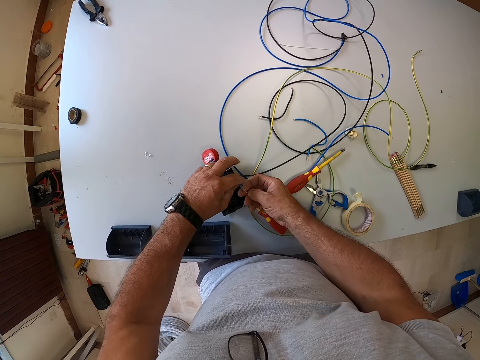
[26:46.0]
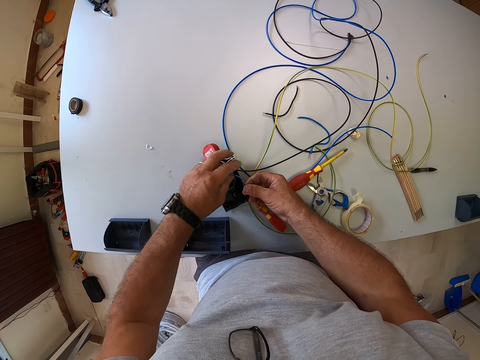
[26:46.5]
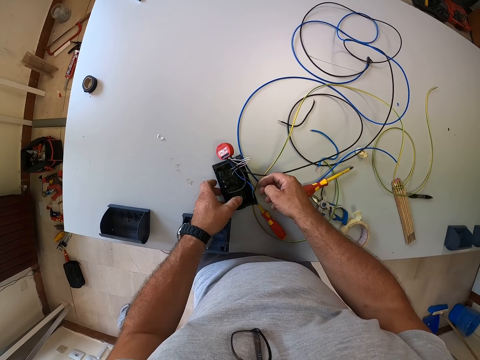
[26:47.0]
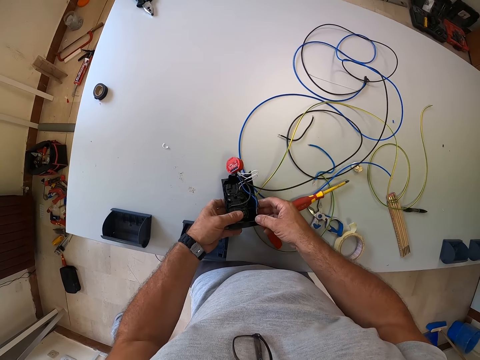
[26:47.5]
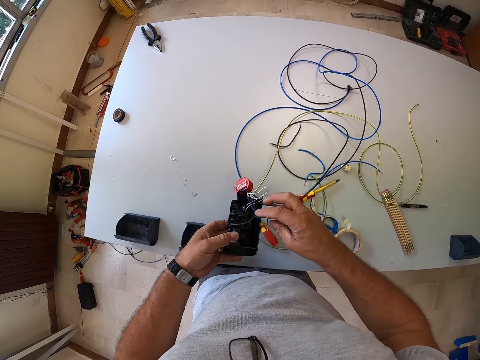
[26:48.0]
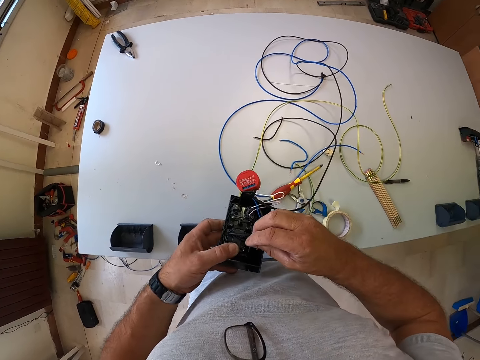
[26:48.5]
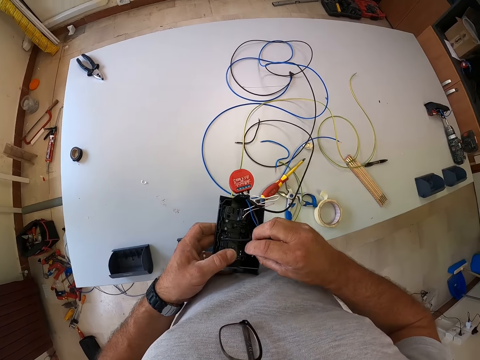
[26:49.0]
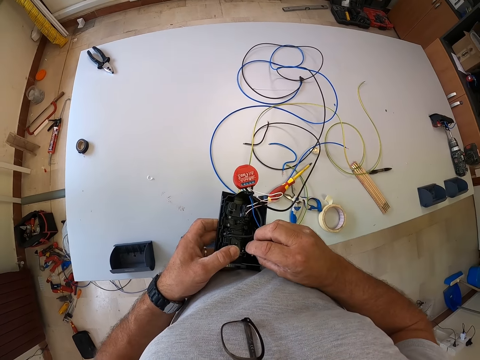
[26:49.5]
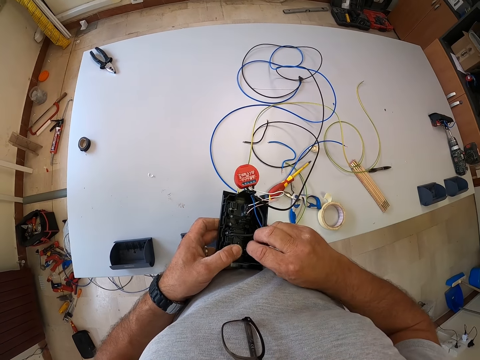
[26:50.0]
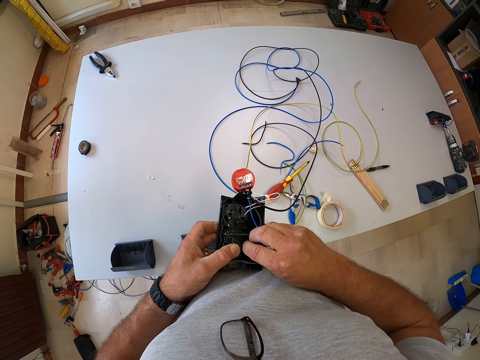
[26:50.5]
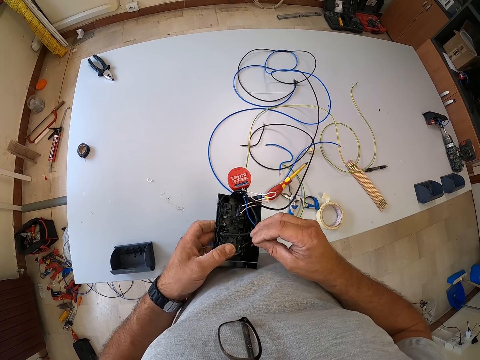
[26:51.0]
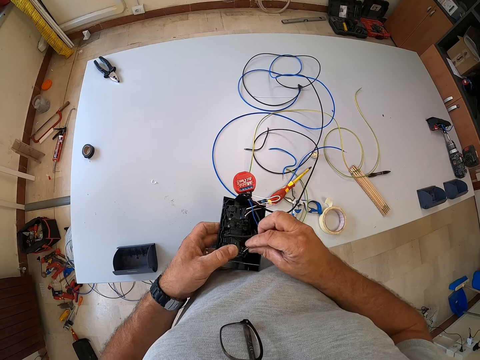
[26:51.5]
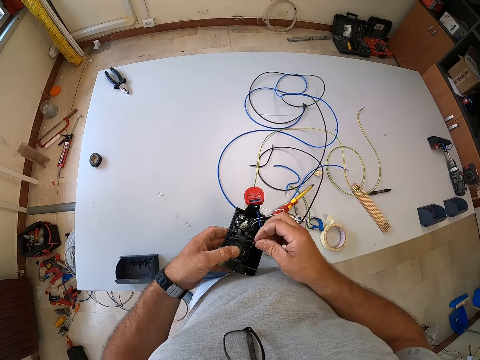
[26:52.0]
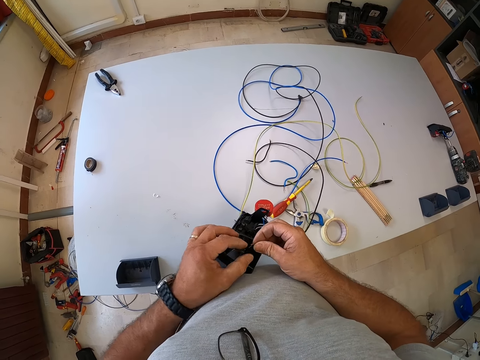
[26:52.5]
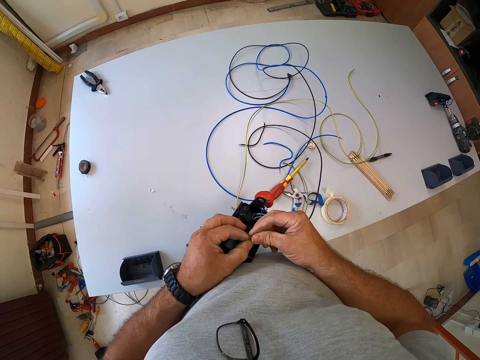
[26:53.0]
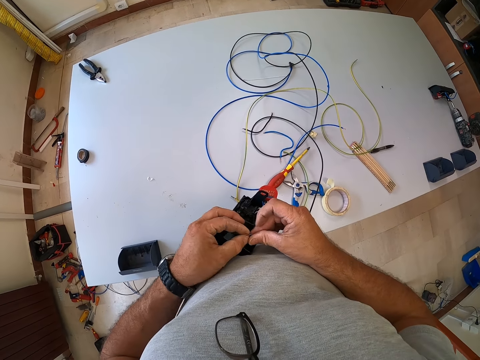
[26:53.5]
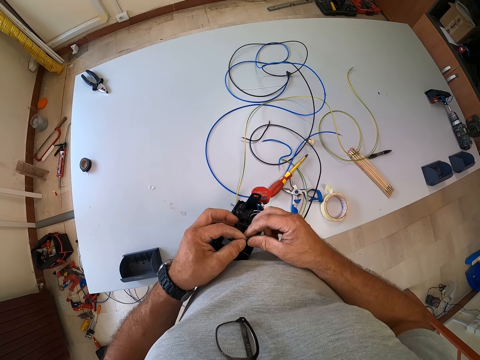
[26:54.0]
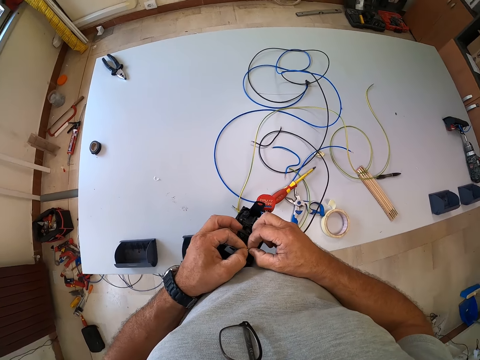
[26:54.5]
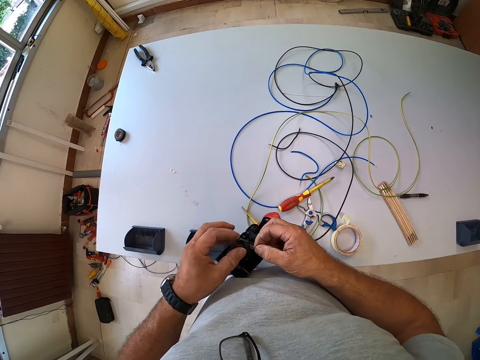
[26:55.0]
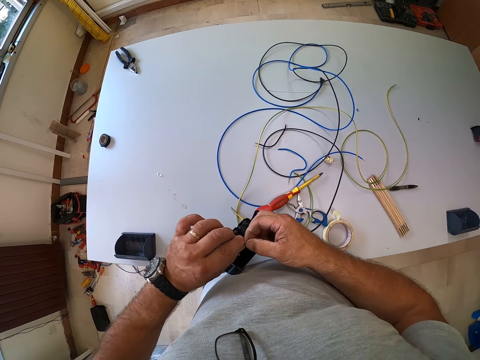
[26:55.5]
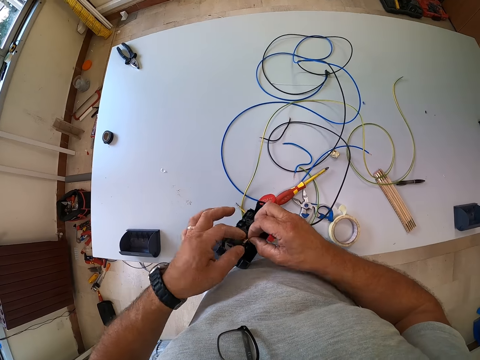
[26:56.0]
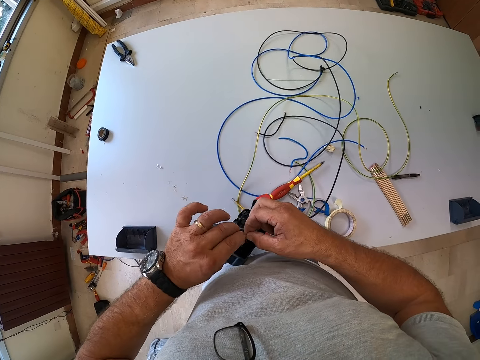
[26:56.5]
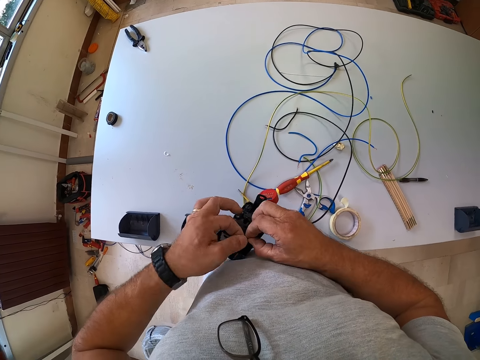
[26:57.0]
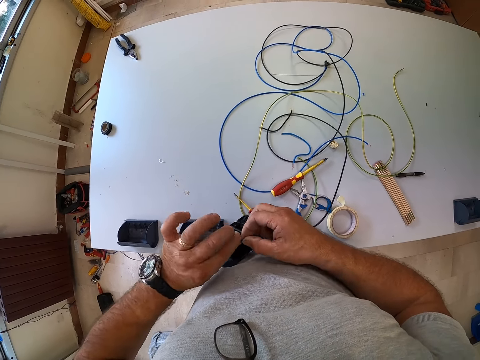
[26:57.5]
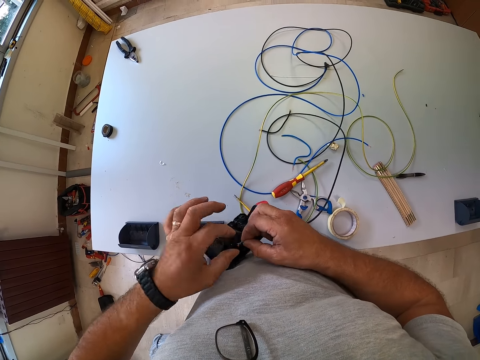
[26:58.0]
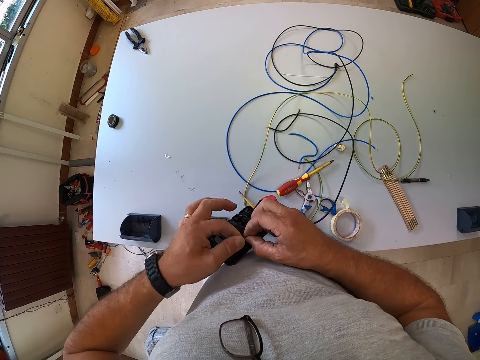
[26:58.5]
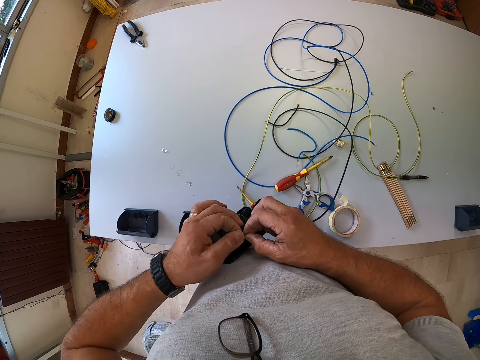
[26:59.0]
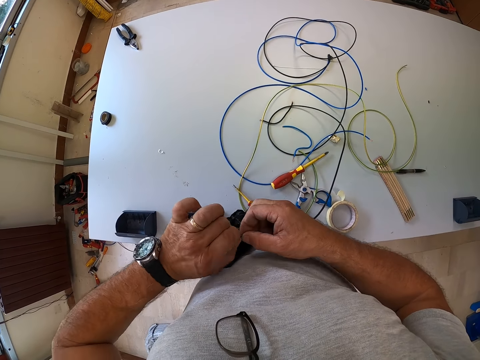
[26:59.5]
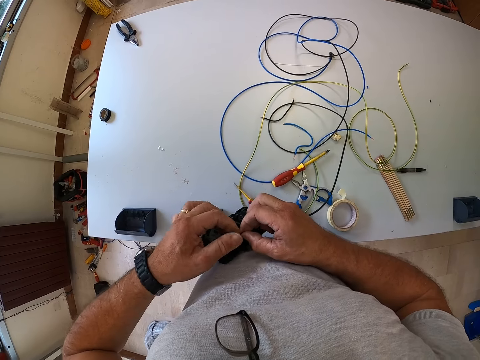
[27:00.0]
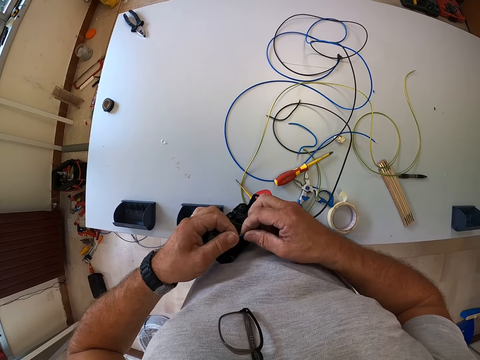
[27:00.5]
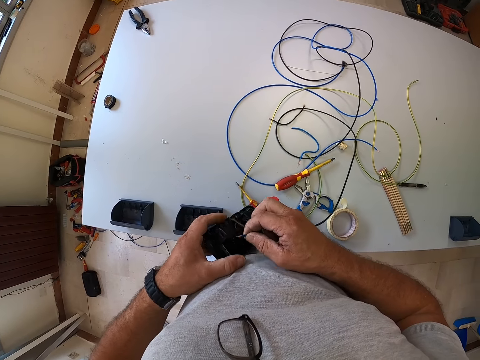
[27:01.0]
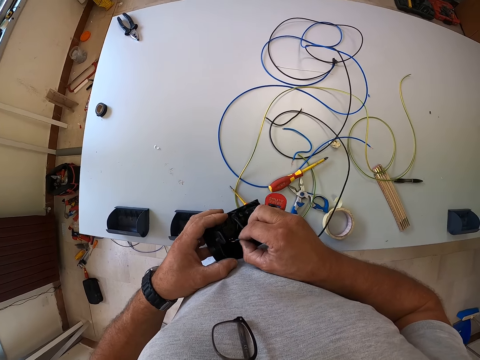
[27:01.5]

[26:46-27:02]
The camera wearer picks up the socket from the table. They poke the socket with the wire from the socket. They fix the wire to the machine. They join the wires from the socket. They tighten the edges of the wire from the socket together. They put the wire in the socket.

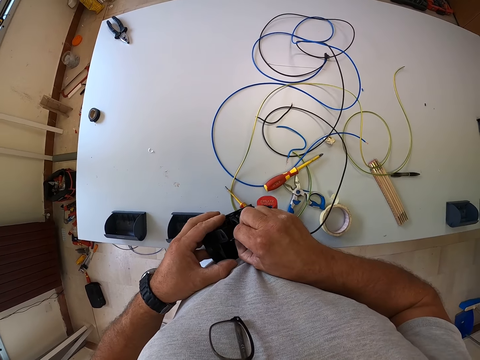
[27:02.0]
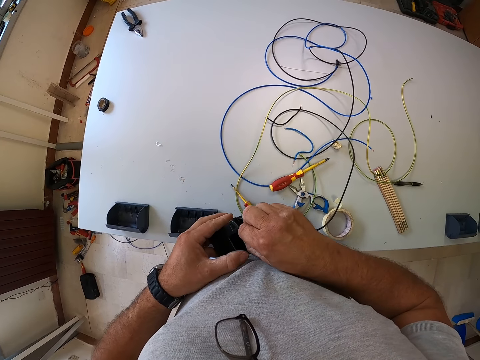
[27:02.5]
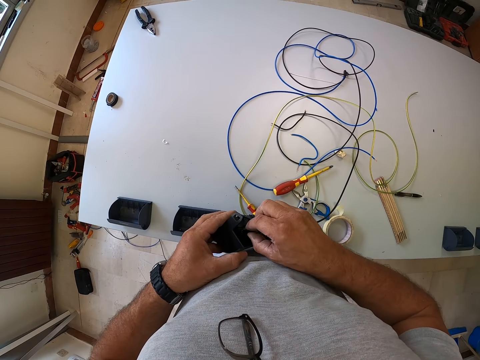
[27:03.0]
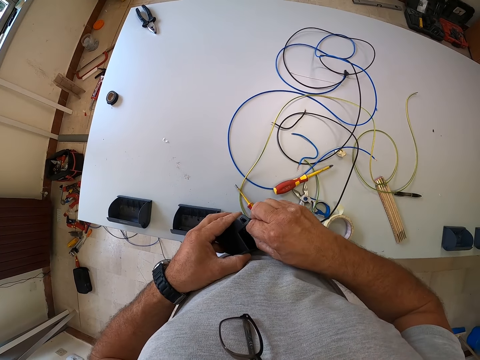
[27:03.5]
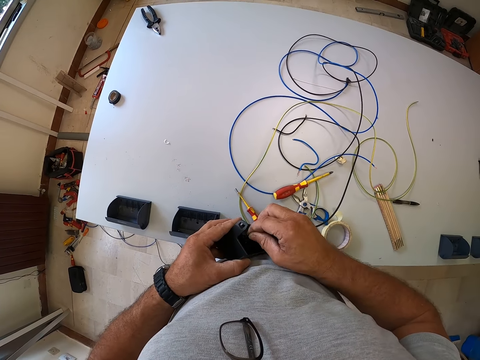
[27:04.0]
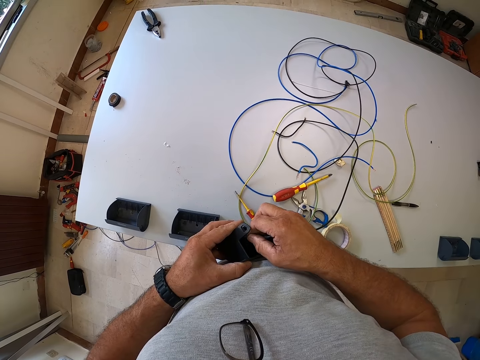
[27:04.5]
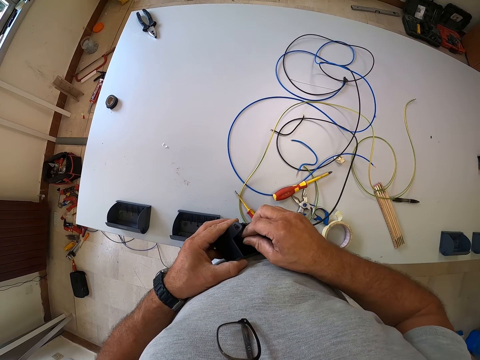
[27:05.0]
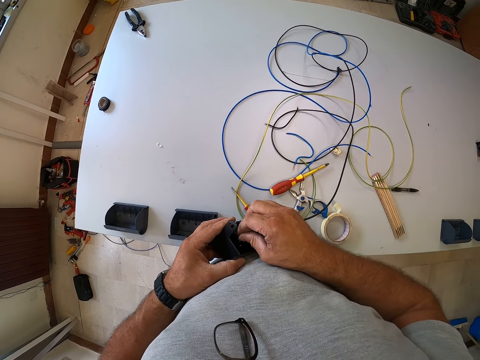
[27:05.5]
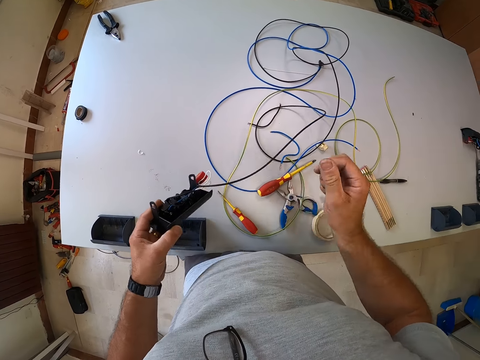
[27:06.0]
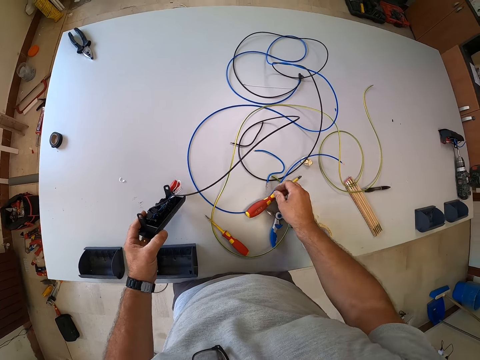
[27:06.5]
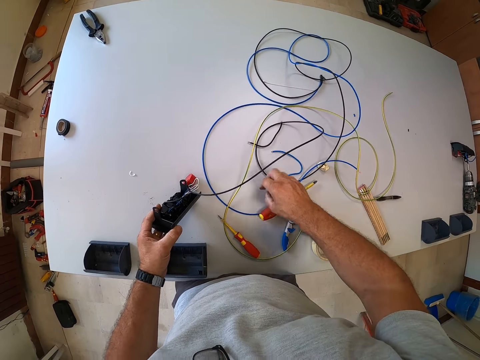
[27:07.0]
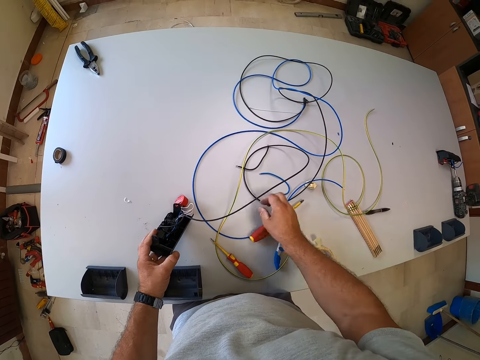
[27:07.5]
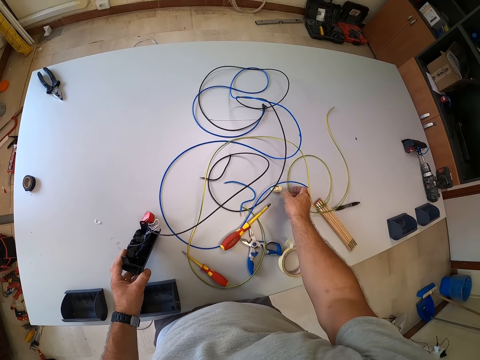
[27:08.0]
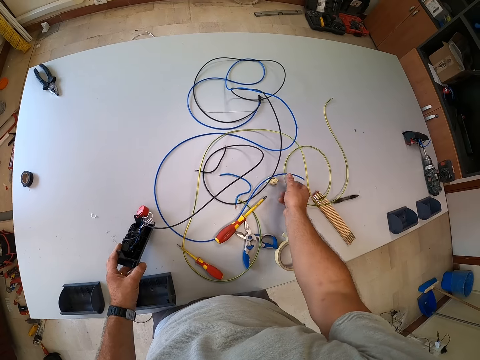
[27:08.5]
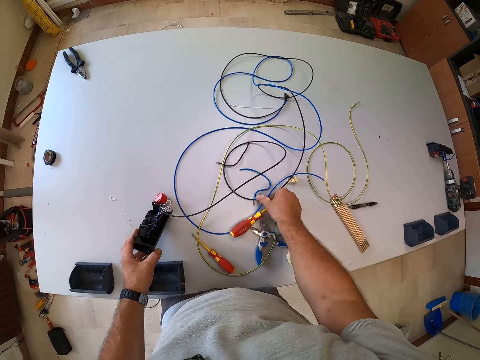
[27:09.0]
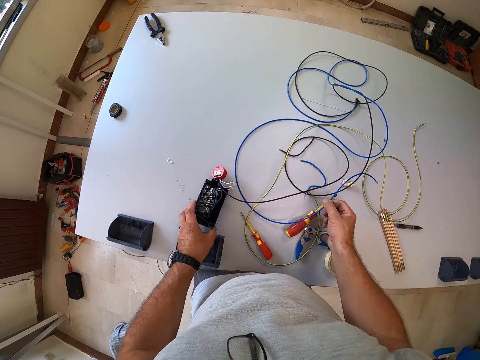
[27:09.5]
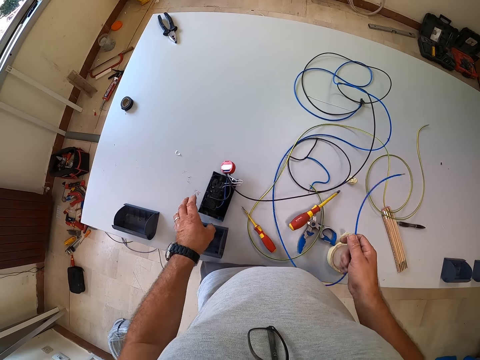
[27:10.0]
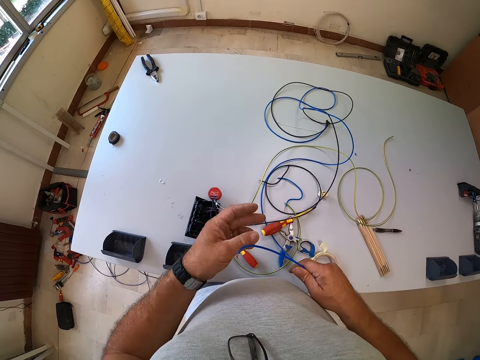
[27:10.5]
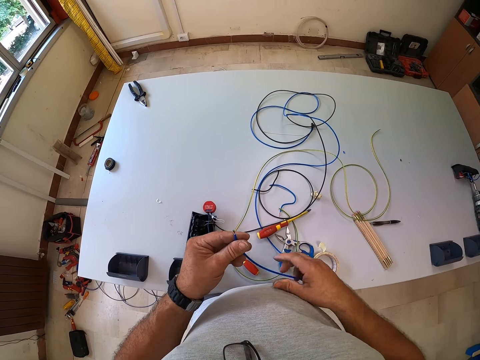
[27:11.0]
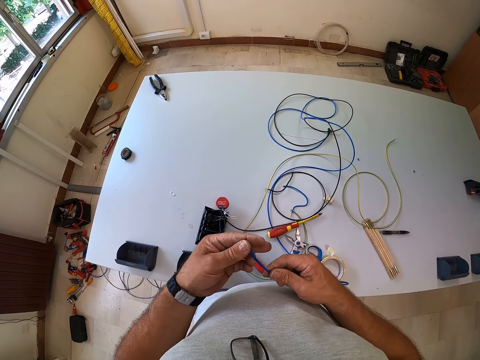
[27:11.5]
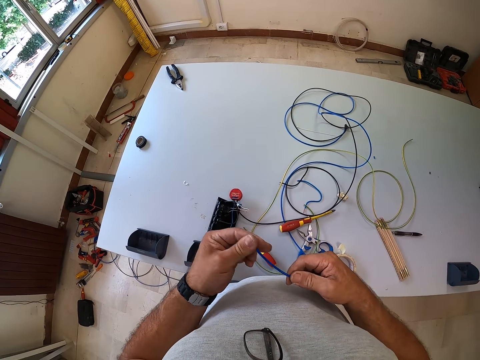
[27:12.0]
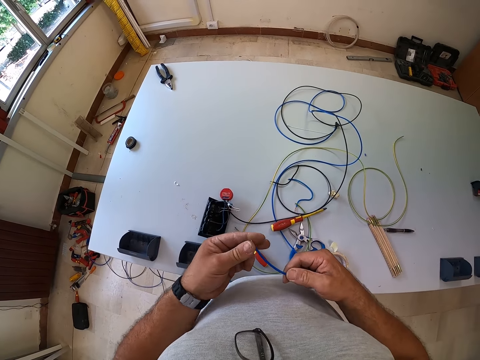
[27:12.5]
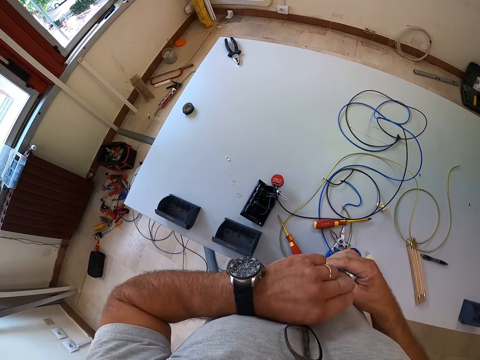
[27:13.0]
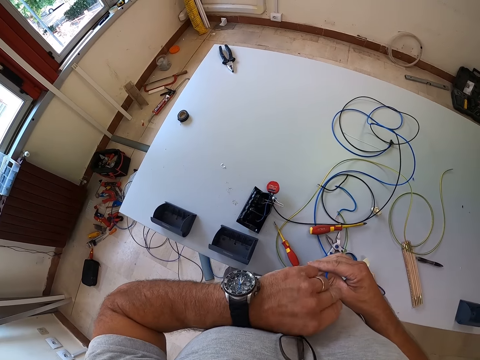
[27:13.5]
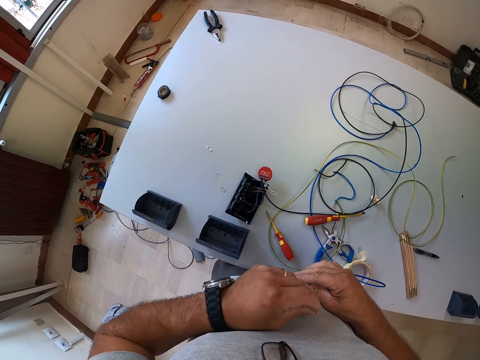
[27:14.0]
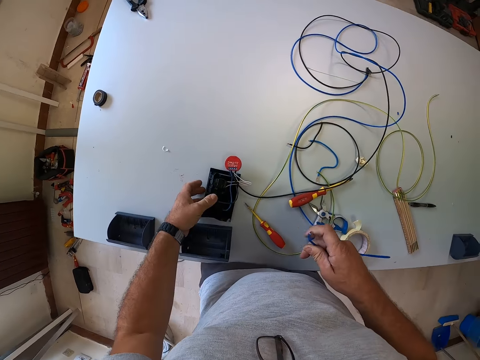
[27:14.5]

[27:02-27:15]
The camera wearer fixes the wire to the machine. He browses through the table and puts the machine down. He adjusts the wire on the table, picks up the wire from the table, drops the socket on the table, and straightens the edge of the wire. He checks his wristwatch.
